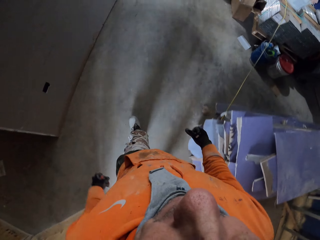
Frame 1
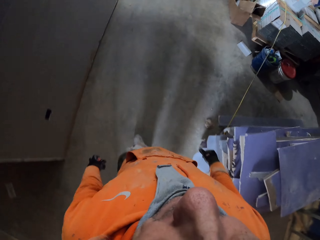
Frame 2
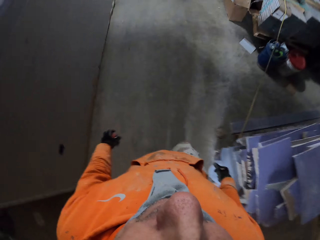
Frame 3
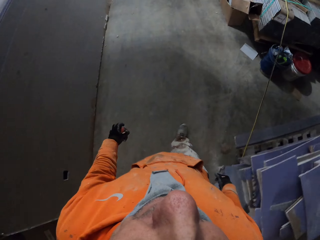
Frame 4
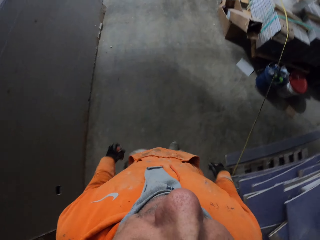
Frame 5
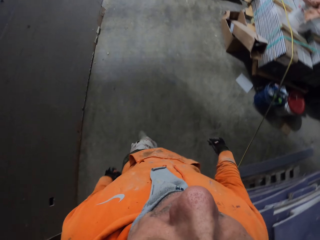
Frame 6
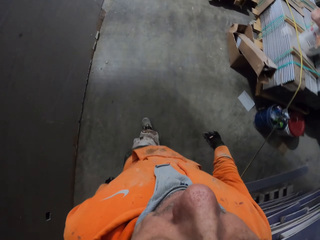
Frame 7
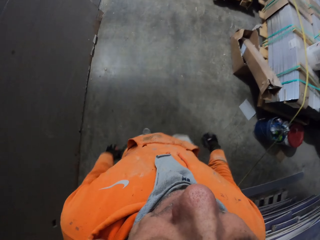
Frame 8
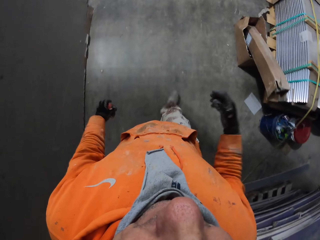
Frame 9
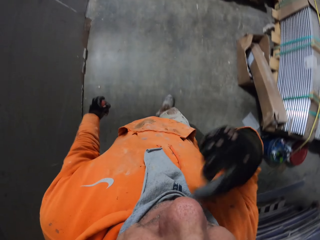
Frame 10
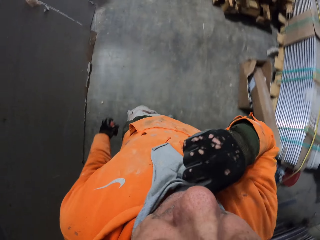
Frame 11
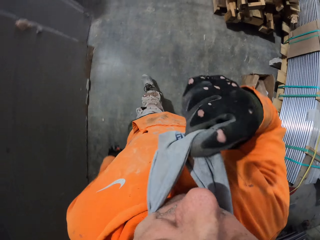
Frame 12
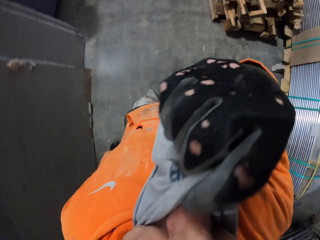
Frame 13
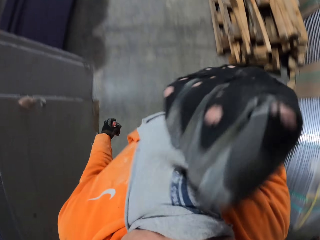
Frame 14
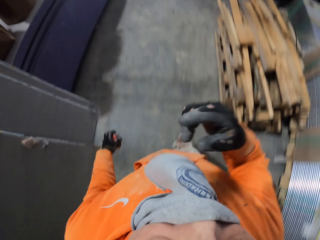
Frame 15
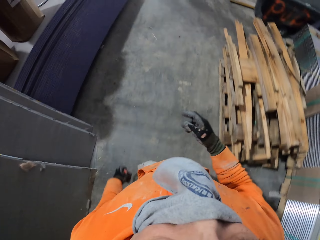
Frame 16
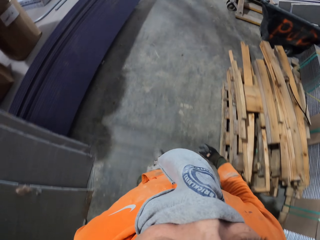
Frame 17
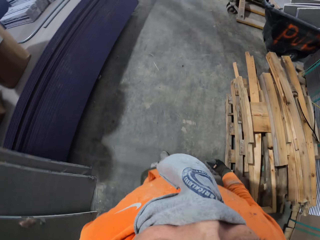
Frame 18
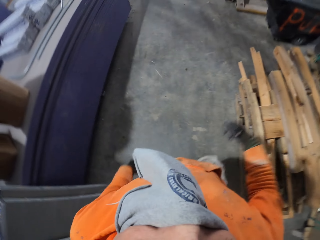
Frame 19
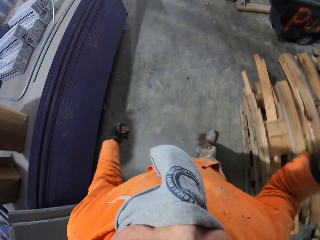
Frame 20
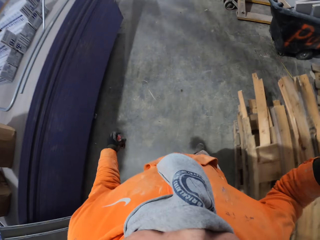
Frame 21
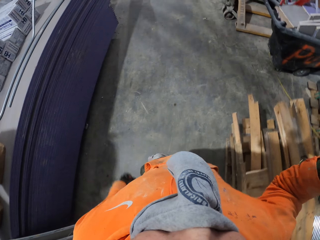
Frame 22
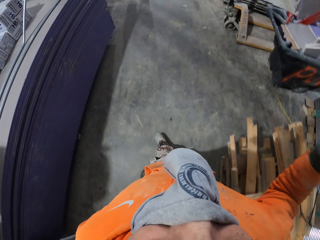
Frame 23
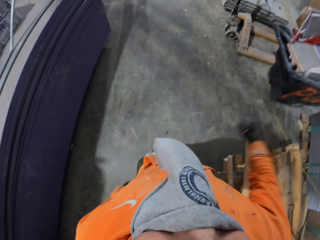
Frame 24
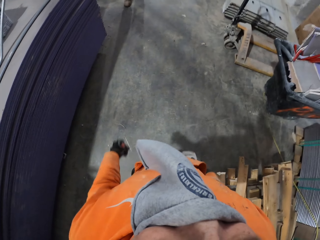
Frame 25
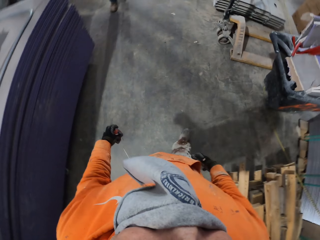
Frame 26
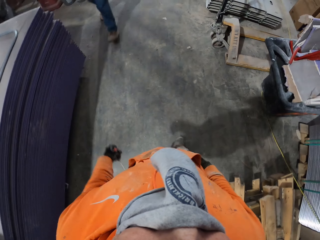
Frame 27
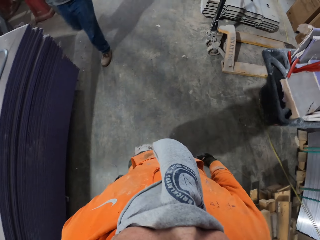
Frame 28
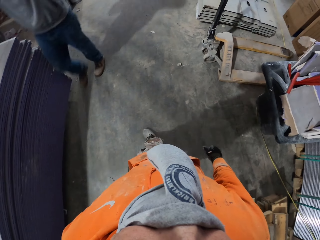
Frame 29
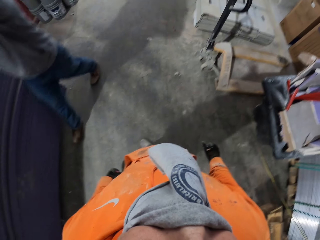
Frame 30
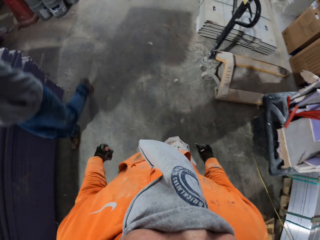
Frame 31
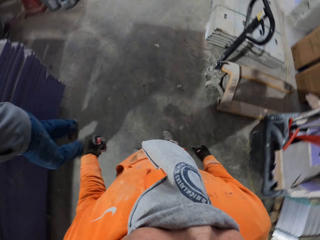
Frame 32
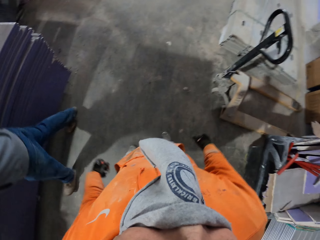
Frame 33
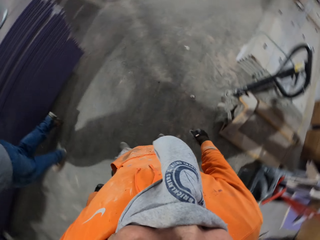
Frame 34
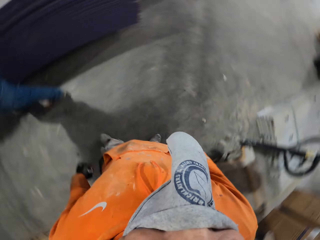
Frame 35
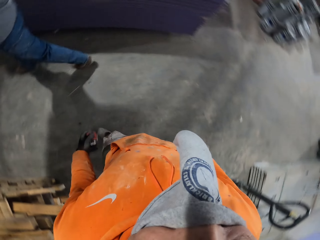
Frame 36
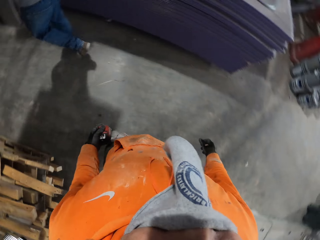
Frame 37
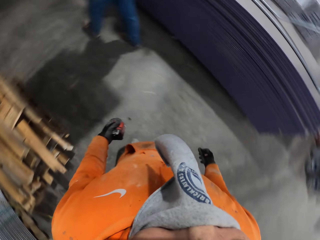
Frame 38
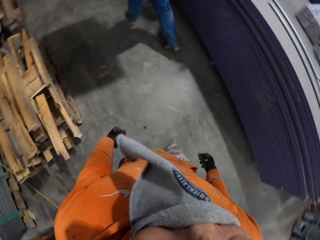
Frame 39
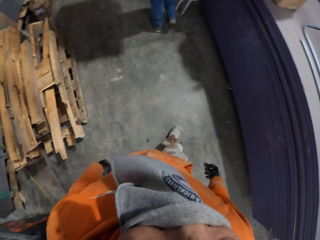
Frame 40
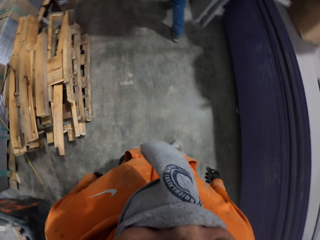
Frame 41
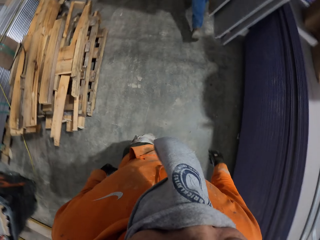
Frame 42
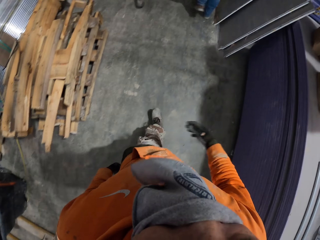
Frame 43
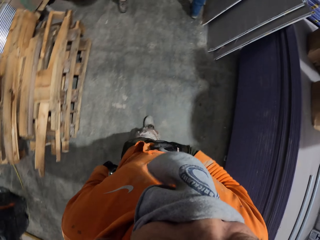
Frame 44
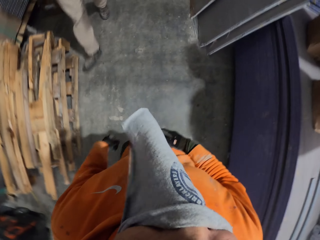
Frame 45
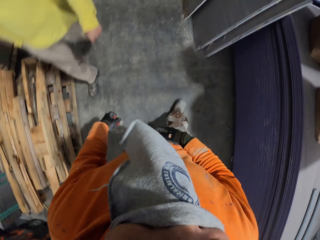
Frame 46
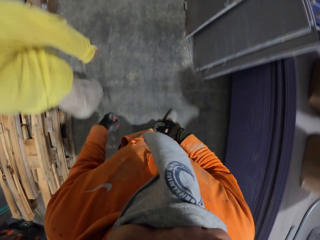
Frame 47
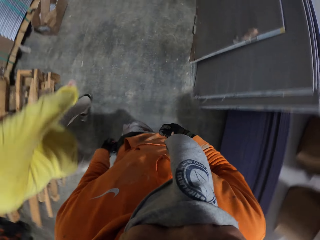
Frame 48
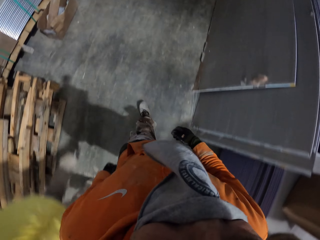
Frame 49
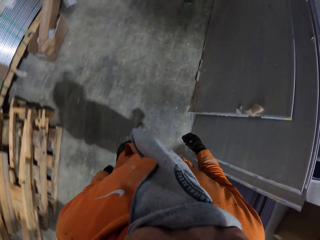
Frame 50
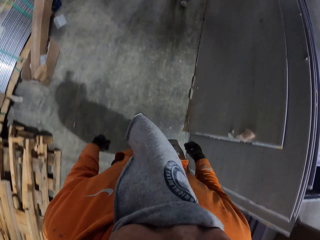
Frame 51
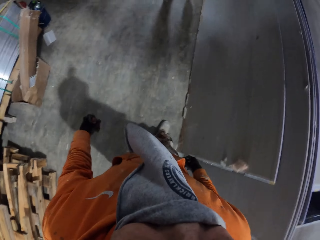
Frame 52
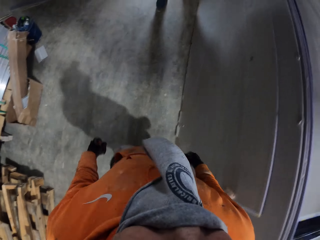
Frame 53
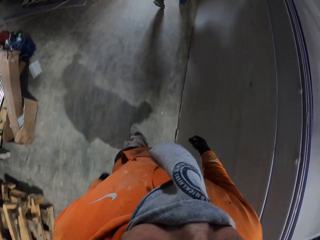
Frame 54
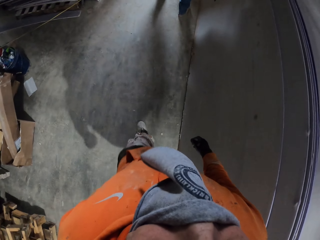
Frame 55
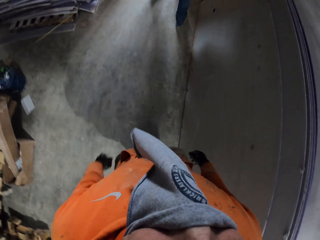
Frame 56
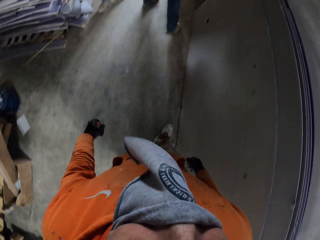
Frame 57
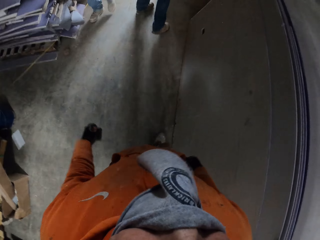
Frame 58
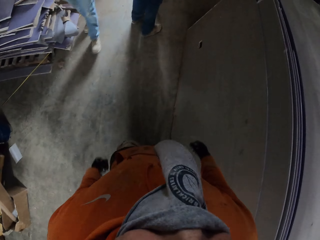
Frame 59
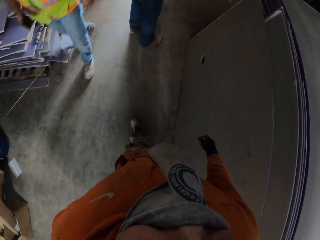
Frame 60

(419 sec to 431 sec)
The camera wearer removes the hand from the door. They walk around the workshop. They raise the right hand. They cover the mouth and the nose with a bandana. They drop the right hand down. They walk around the workshop. They raise the right hand and drop the right hand down. They look around the workshop. They walk around the workshop.

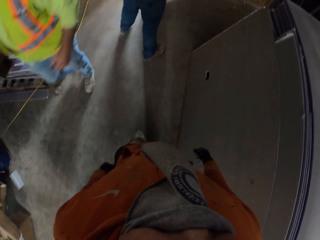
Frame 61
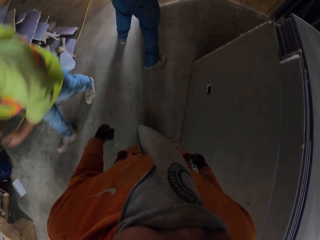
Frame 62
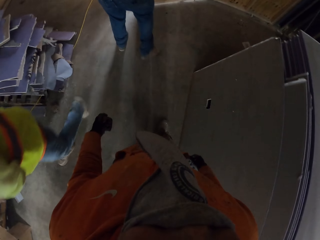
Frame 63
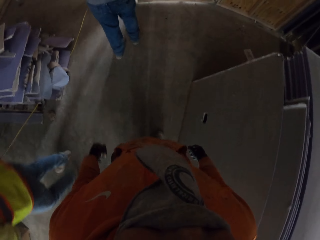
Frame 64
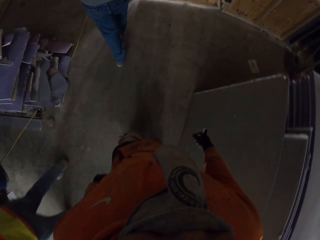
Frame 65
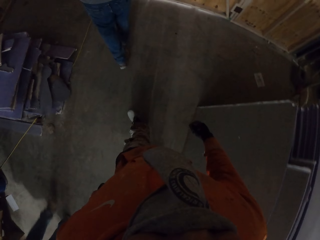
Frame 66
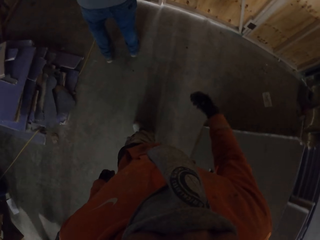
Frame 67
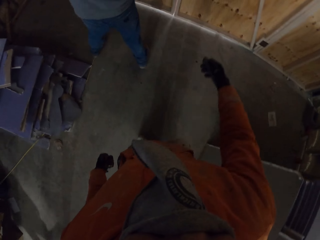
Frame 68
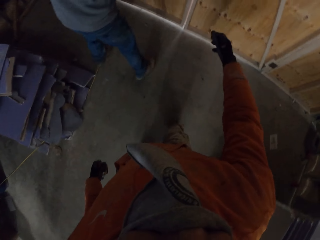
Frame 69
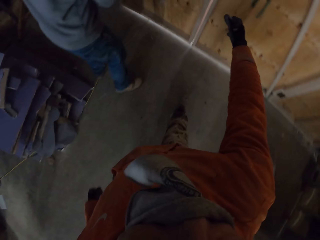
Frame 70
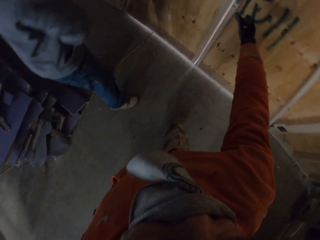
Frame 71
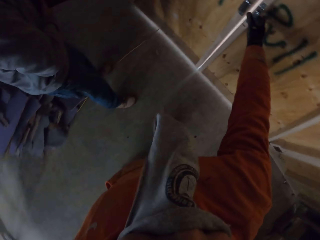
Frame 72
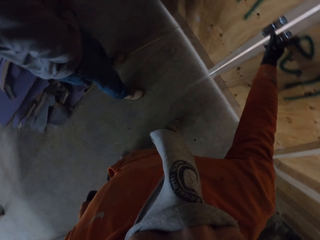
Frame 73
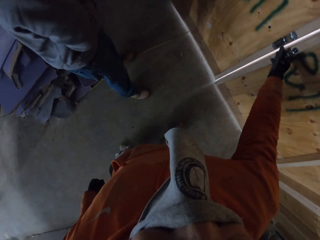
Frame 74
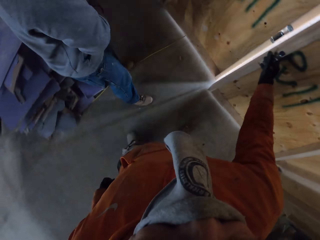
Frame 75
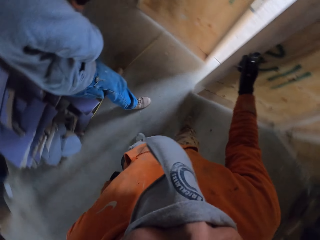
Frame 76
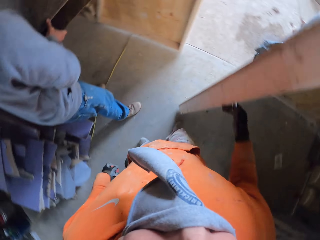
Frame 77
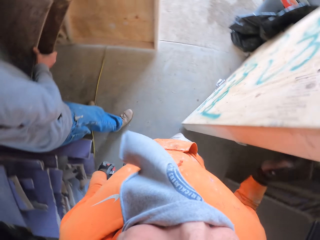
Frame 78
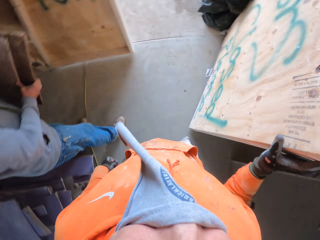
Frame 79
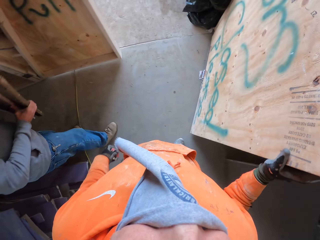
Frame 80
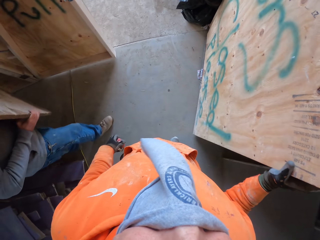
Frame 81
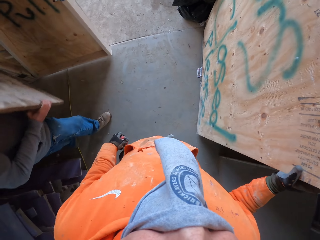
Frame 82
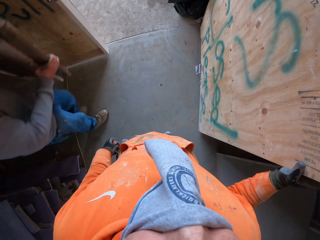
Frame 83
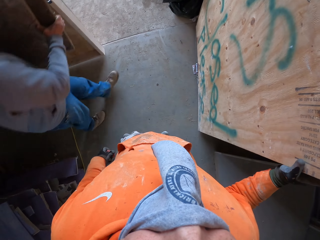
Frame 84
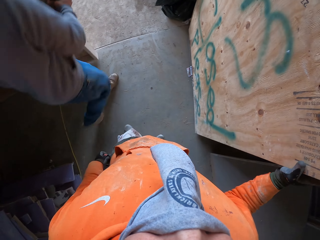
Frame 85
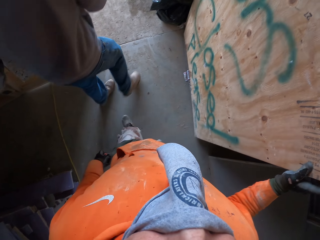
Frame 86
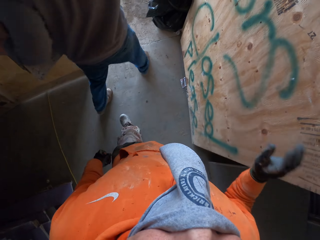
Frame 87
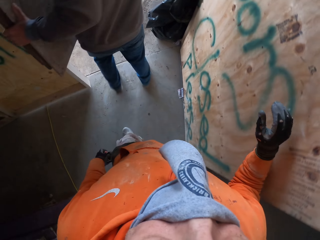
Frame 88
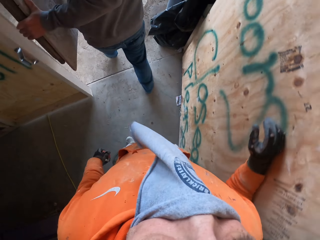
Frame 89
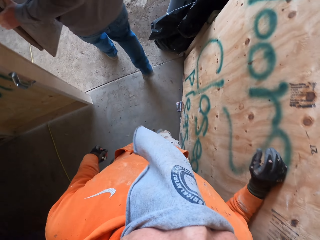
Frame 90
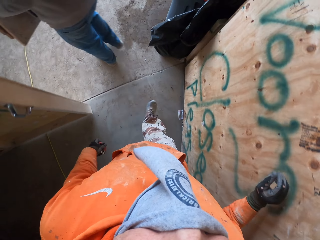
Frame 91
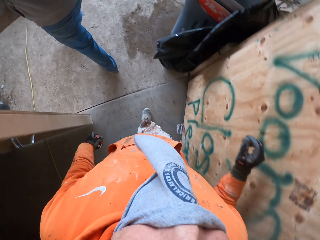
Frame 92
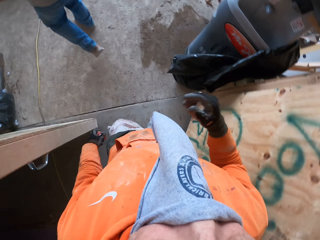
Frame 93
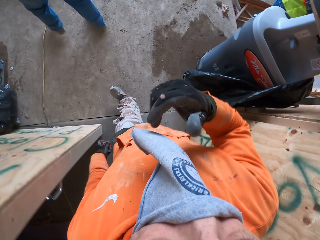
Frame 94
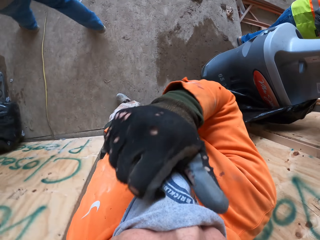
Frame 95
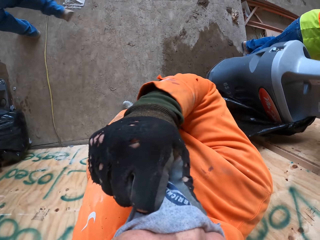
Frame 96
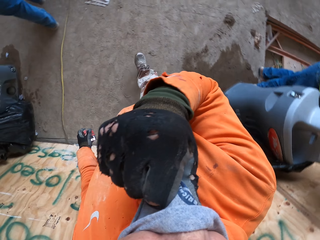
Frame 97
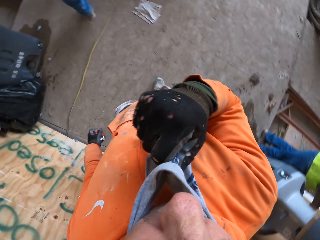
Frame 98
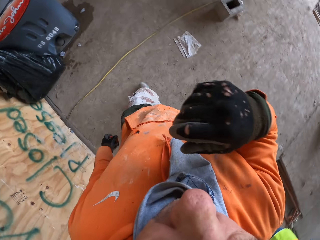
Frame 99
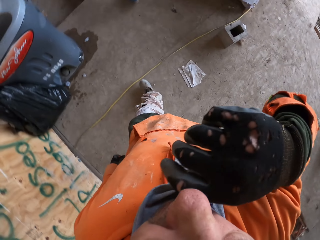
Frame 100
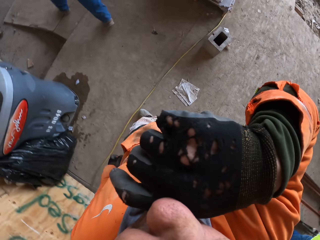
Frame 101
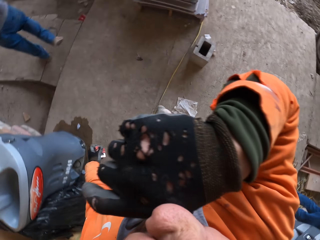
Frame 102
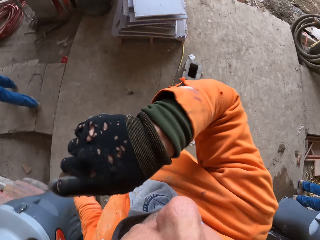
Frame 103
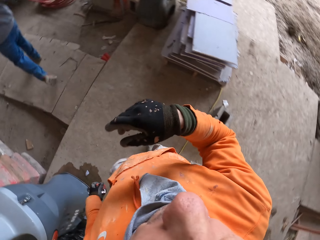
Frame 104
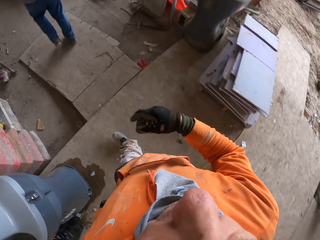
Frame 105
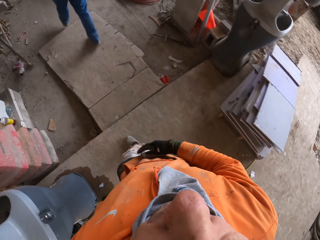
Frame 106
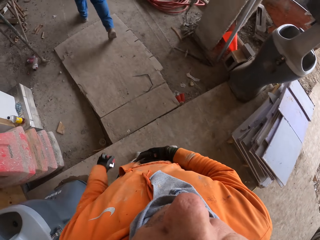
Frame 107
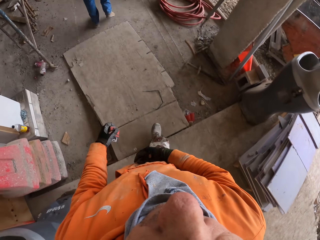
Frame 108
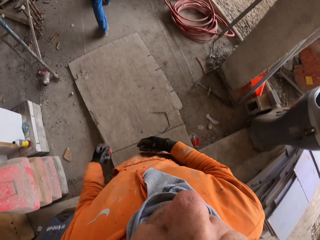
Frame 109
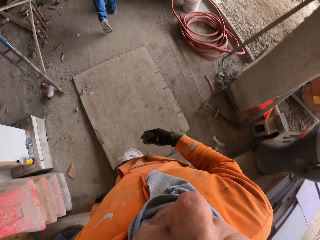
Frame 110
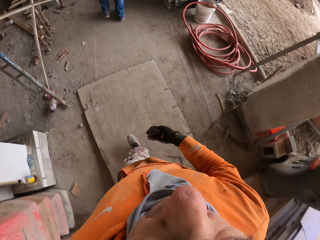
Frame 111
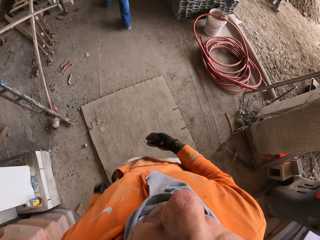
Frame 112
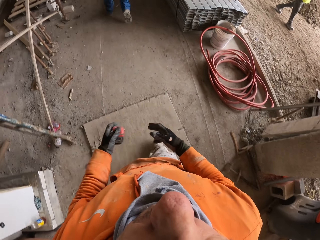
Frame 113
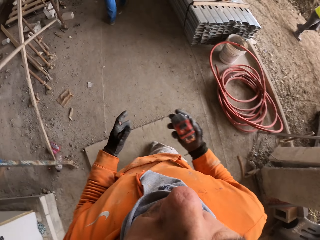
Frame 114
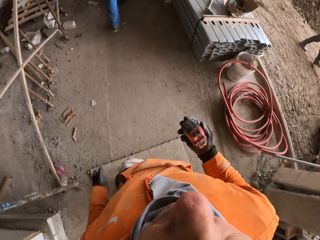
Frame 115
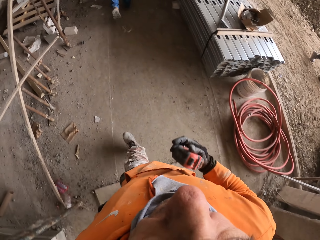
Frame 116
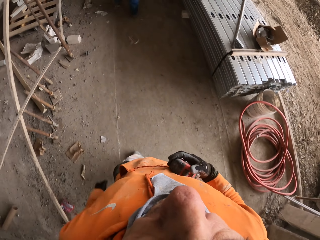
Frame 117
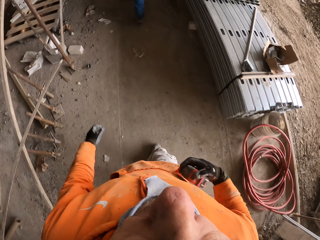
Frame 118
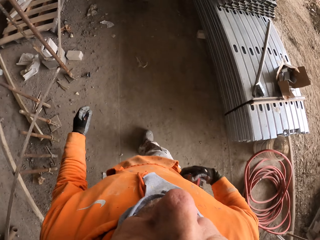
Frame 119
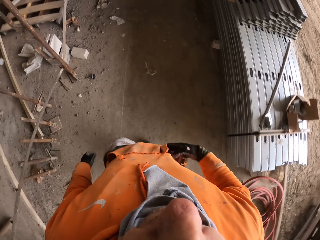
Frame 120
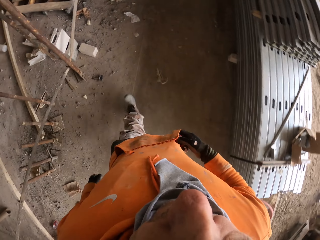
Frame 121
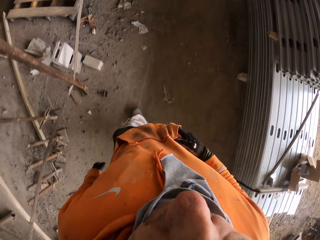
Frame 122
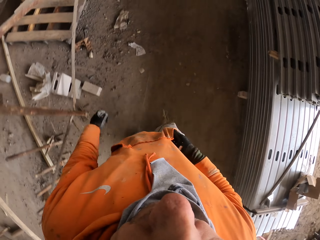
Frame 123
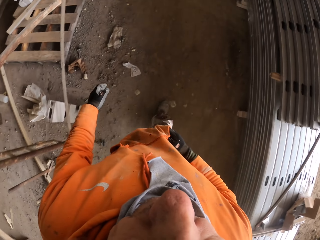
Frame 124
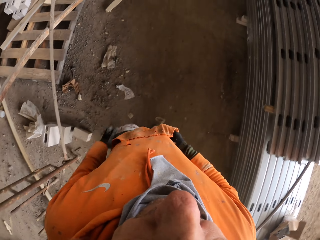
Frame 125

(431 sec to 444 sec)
The camera wearer holds the door handle. He opens the door. A man gets out of the door. The camera wearer holds the door. He walks around the workshop and walks out of the door. He raises the right hand. He removes the bandana from his mouth and nose. He rubs his nose with his hand. He drops his hand down. He walks around the workshop. He changes the tape measure from the left to the right hand. He walks around the building site. He puts the tape measure inside his jumper pocket.
